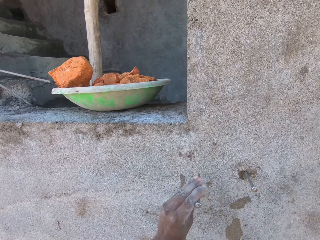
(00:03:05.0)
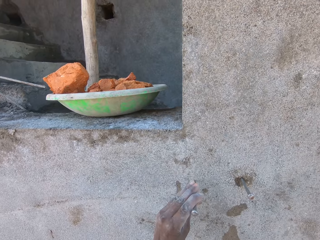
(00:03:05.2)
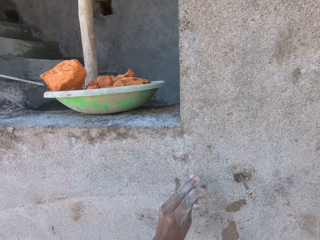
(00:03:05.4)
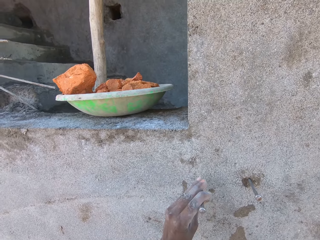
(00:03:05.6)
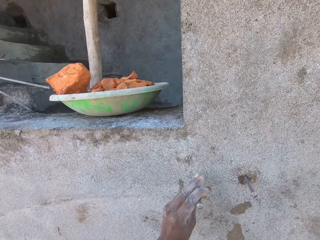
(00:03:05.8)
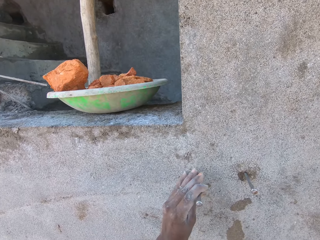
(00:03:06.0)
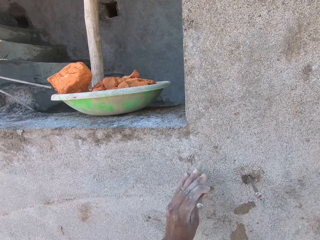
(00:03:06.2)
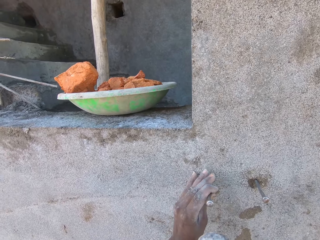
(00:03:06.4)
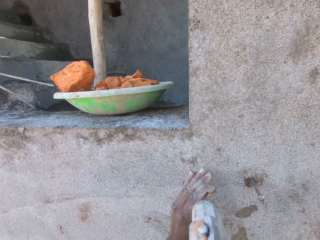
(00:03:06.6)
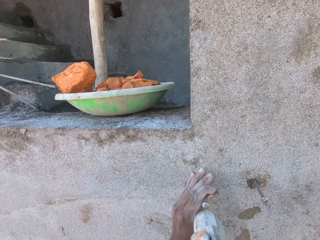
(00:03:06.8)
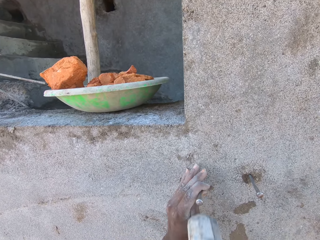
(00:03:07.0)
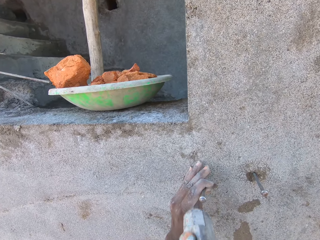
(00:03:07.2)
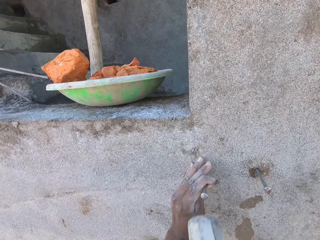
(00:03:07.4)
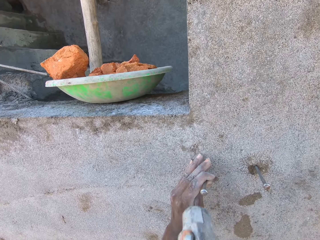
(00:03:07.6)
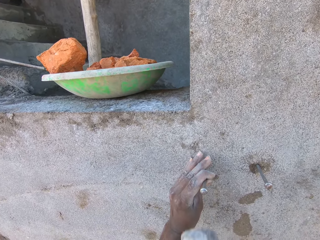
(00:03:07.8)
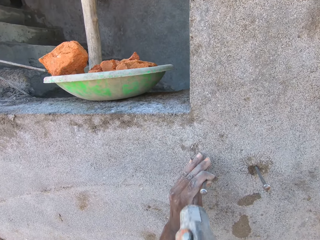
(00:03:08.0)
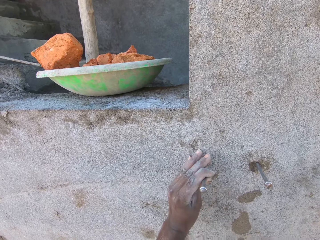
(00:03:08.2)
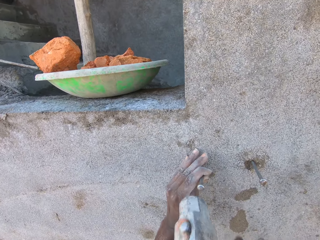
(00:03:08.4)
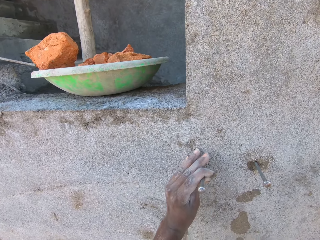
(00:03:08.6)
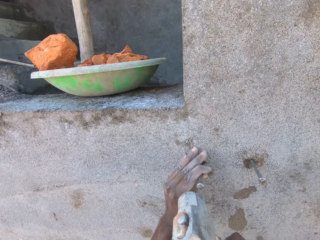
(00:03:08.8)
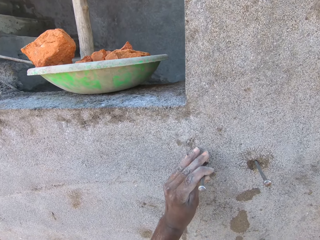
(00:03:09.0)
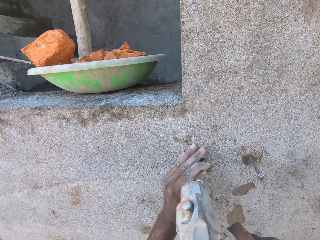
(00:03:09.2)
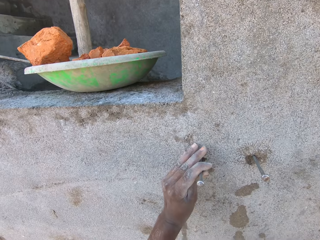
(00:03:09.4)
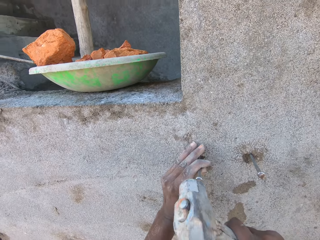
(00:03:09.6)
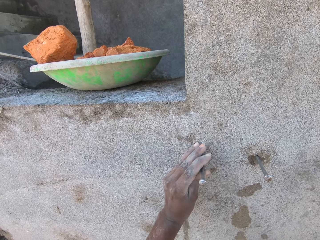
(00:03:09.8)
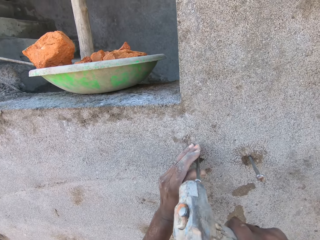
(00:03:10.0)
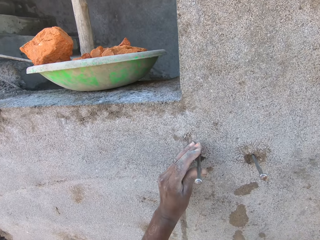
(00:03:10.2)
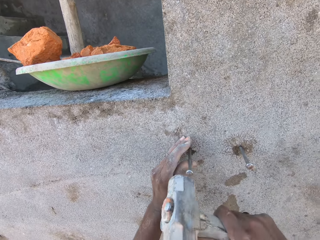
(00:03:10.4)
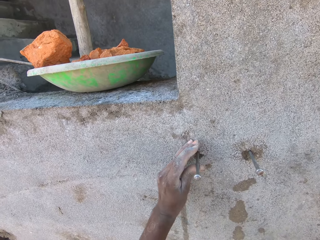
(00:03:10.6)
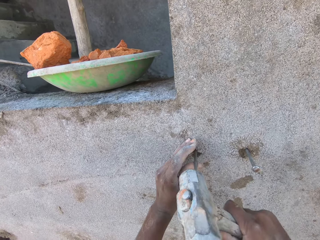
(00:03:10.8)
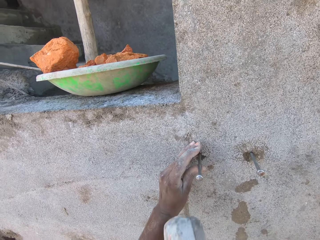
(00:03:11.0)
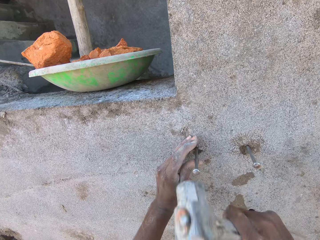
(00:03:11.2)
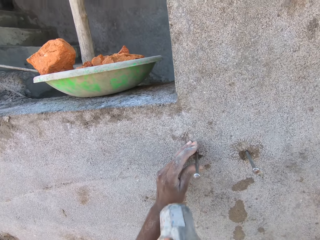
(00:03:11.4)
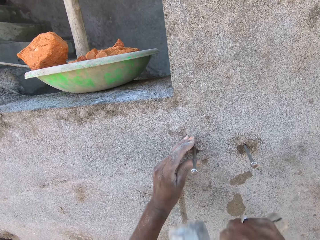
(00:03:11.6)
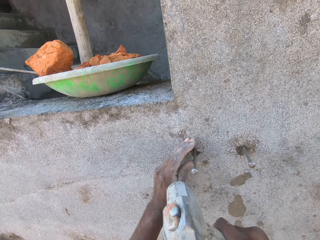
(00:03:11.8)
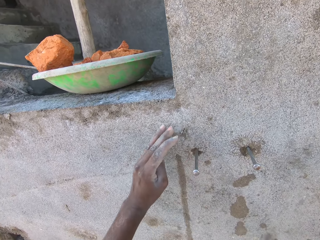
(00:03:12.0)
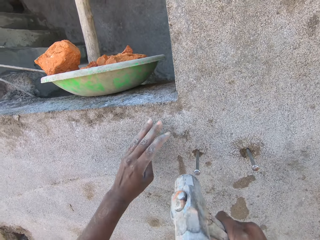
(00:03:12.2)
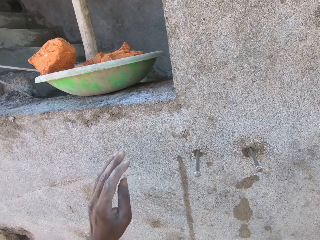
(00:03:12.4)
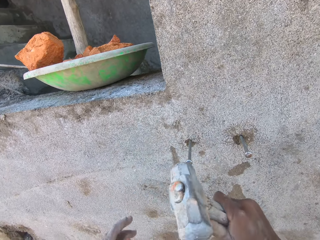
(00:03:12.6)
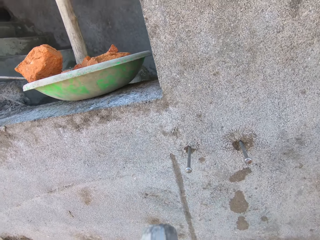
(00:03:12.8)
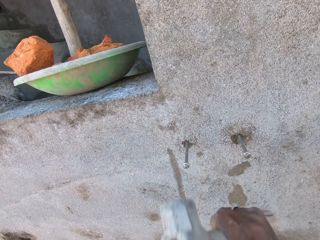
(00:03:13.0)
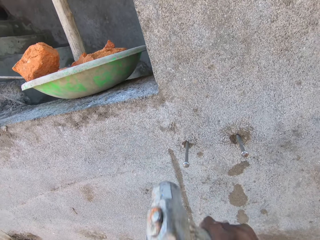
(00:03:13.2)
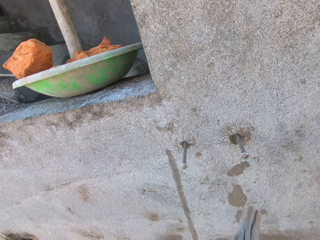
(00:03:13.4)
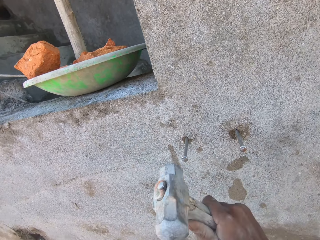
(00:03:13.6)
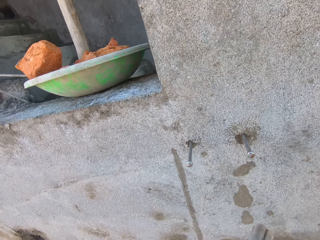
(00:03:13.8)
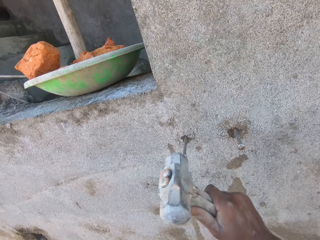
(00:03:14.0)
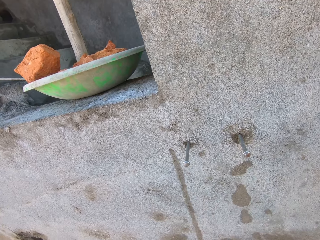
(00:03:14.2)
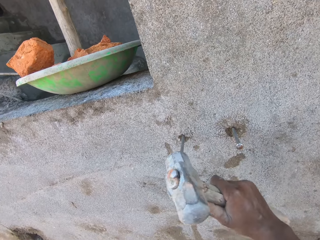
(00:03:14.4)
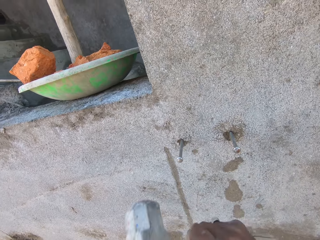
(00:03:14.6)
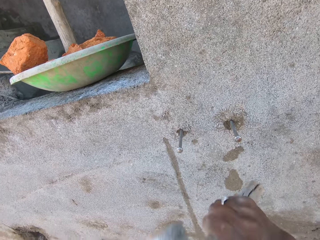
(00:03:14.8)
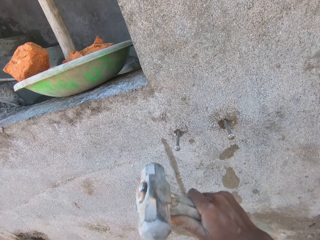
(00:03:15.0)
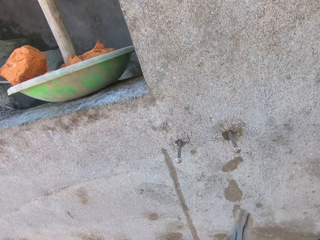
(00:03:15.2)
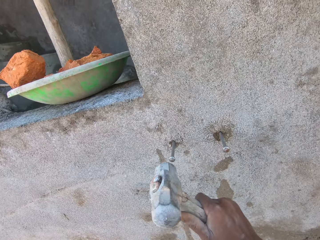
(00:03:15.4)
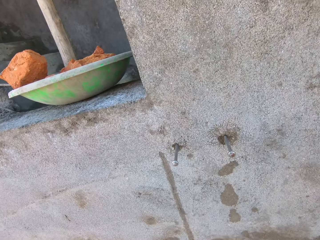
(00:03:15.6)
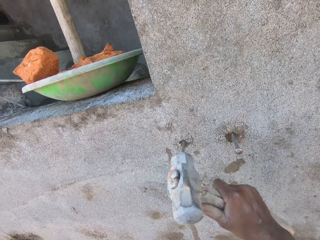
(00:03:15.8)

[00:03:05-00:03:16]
The camera wearer places the nail on the concrete wall with his left hand. He hits the nail in his left hand in the concrete wall with the hammer in his right hand. He hits the nail in the concrete wall with the hammer in his right hand.

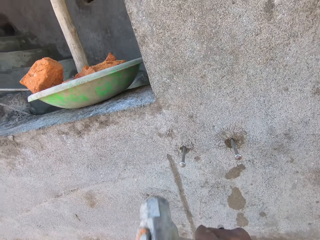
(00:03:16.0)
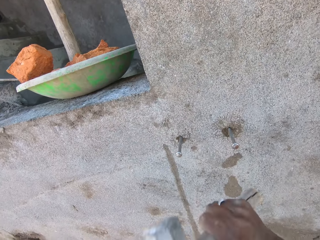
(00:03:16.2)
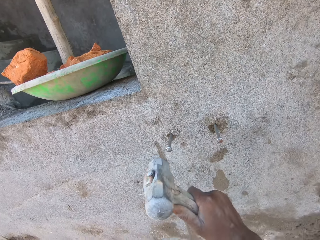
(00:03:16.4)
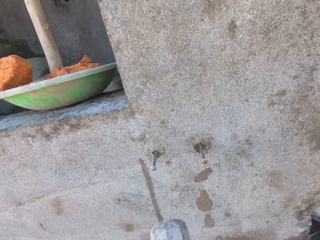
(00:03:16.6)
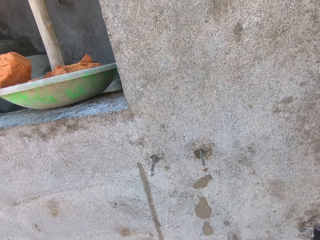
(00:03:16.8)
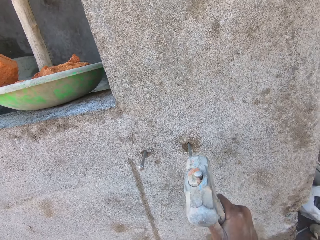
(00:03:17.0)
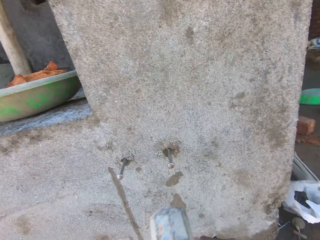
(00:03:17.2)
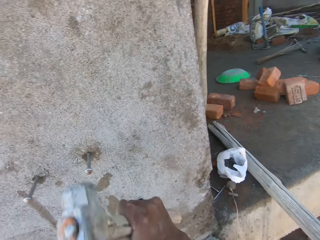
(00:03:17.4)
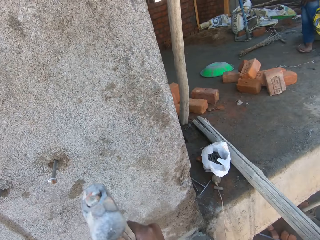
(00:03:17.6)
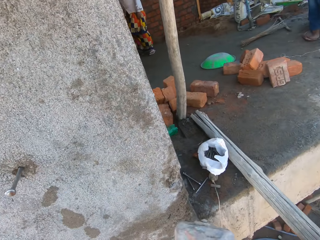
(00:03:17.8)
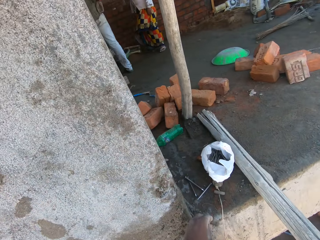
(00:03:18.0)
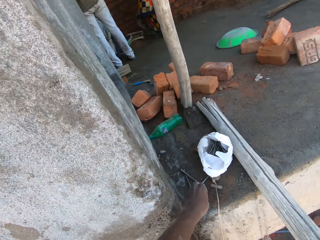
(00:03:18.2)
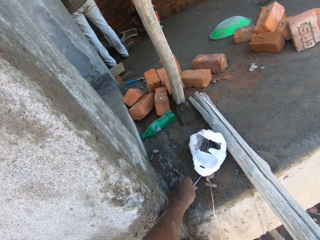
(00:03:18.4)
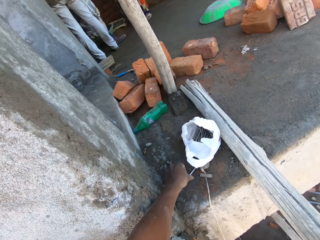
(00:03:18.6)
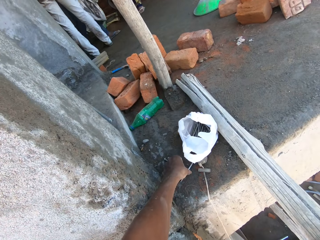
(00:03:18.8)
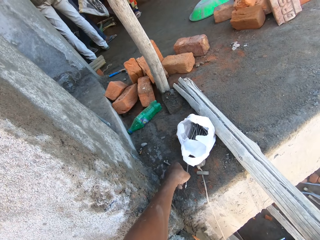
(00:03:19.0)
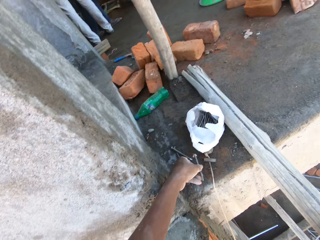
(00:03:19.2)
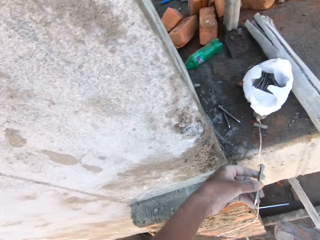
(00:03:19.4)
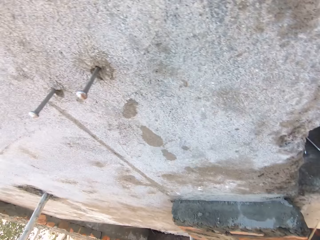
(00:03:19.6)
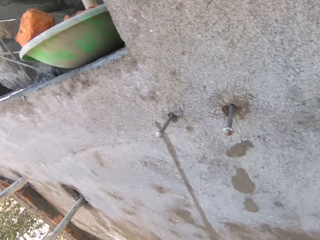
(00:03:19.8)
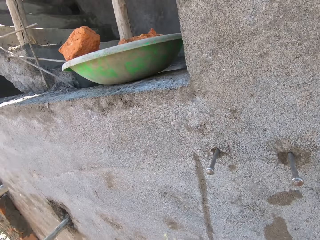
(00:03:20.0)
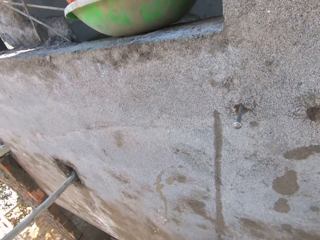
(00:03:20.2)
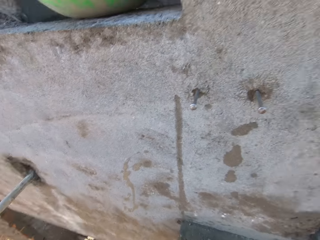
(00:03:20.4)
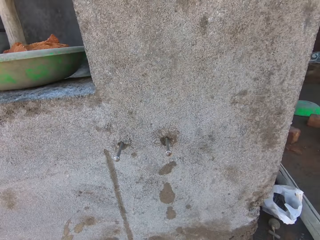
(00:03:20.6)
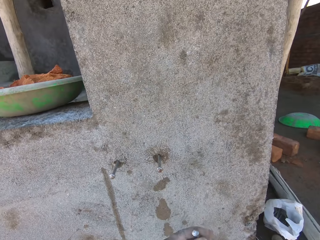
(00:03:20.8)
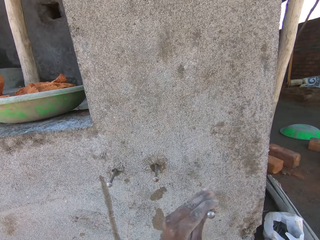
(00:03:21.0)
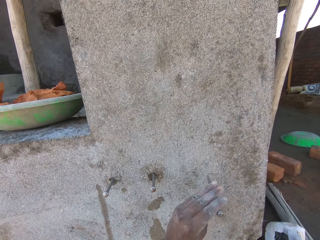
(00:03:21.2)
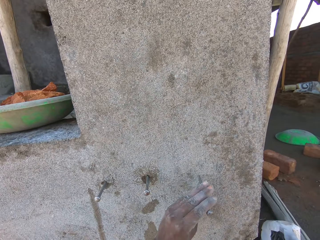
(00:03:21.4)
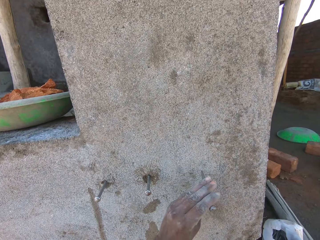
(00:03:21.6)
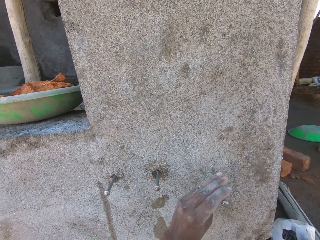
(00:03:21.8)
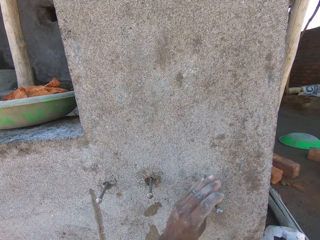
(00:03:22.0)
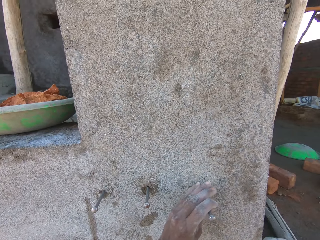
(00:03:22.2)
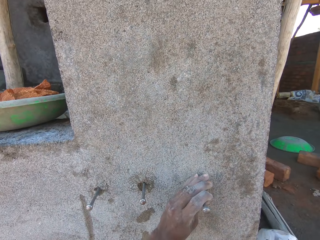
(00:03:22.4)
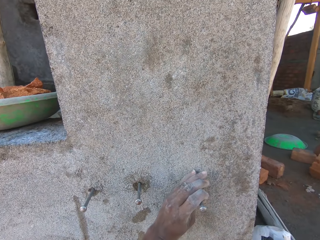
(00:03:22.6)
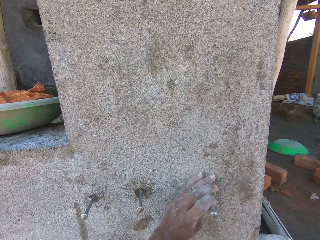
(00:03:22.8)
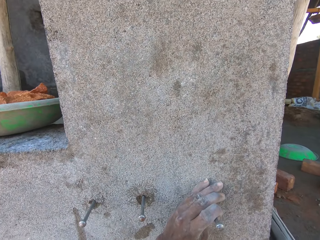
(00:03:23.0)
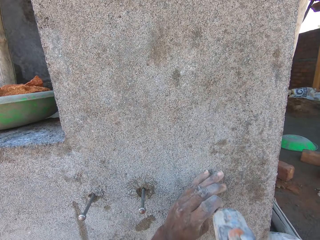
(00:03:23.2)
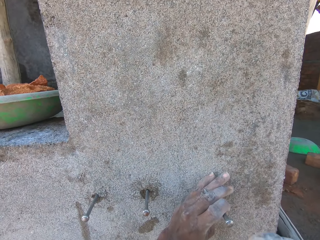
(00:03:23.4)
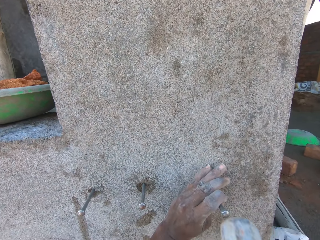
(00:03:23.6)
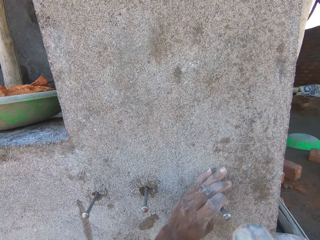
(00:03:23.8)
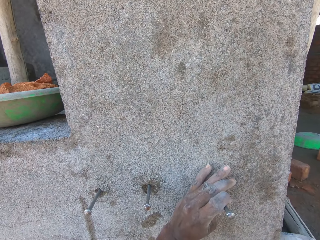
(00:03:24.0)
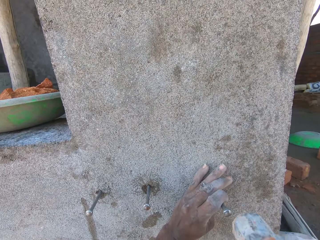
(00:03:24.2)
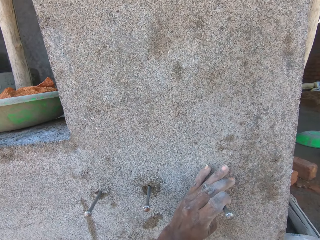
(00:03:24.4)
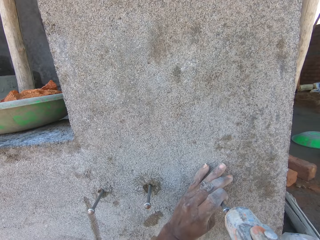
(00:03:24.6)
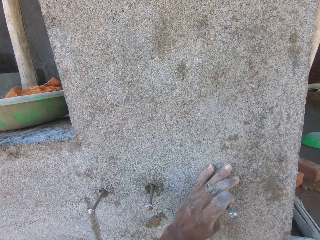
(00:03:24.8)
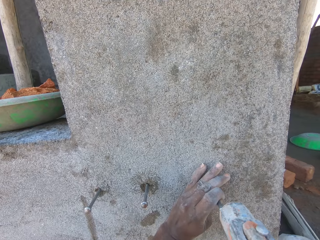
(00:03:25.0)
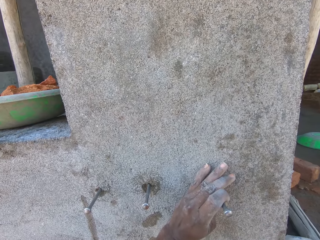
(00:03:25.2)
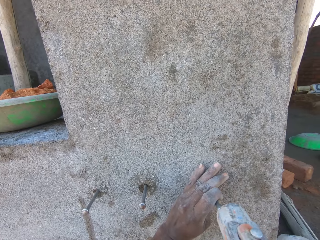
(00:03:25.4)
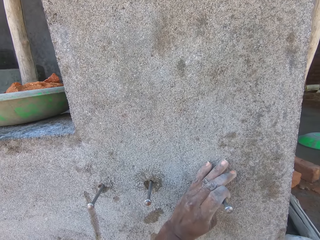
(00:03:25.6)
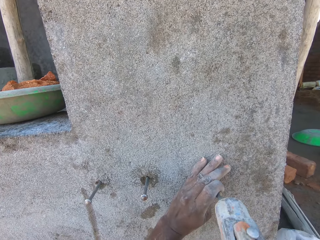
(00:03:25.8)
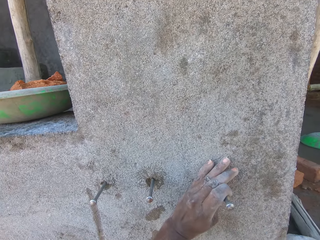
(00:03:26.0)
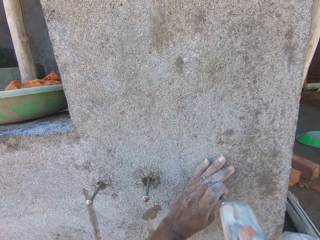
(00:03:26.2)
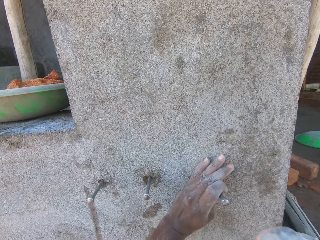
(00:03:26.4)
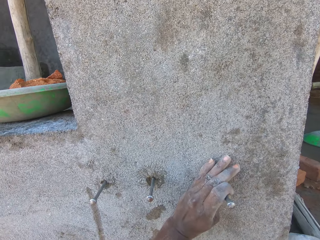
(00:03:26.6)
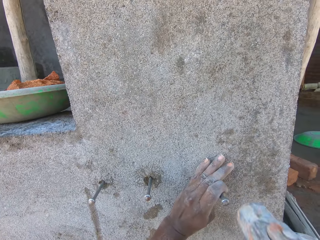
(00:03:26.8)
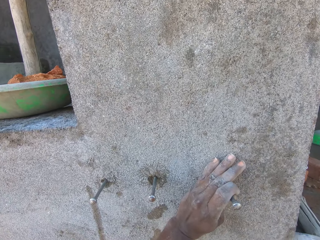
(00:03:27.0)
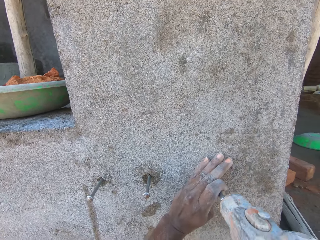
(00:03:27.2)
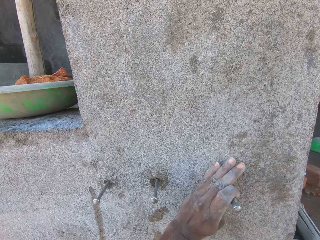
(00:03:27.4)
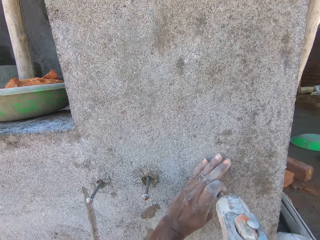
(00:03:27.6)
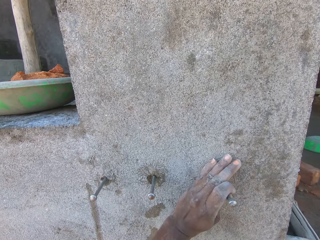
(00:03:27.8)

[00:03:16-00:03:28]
The camera wearer hits the nail in the concrete wall with the hammer in his right hand. He picks up a nail from the floor with his left hand. He places the nail on the concrete wall with his left hand. He hits the nail in his left hand in the concrete wall with the hammer in his right hand.
